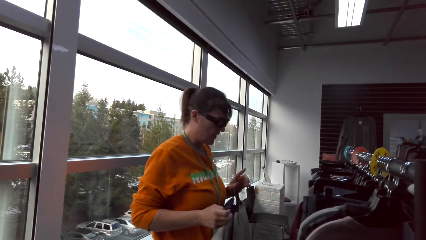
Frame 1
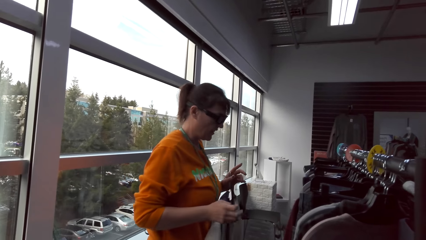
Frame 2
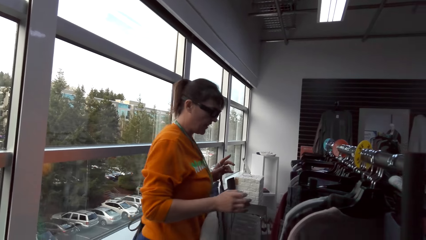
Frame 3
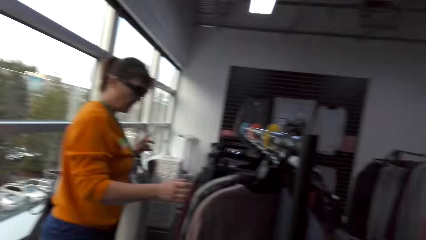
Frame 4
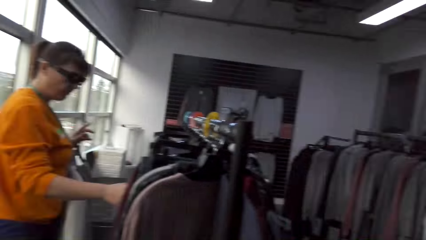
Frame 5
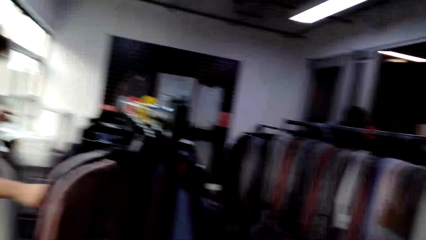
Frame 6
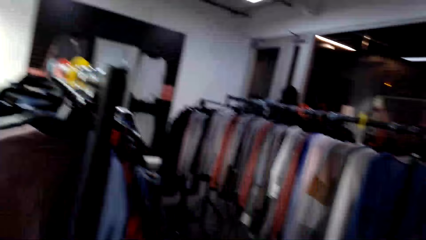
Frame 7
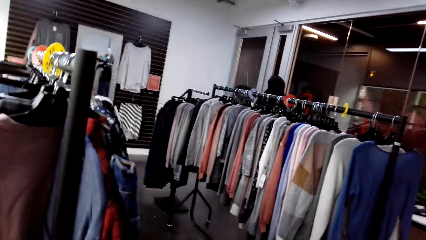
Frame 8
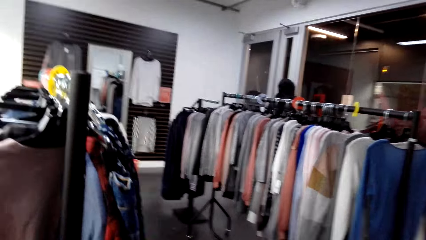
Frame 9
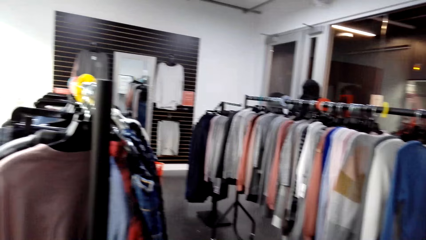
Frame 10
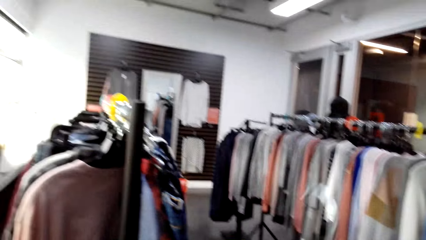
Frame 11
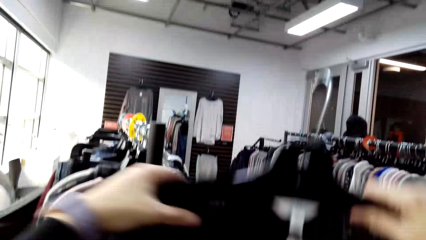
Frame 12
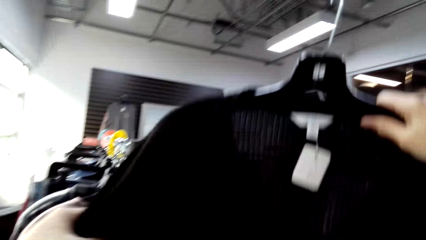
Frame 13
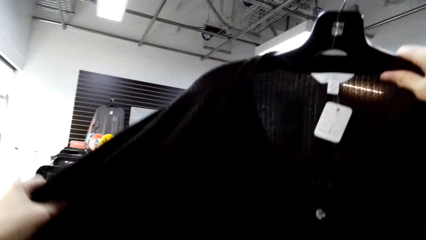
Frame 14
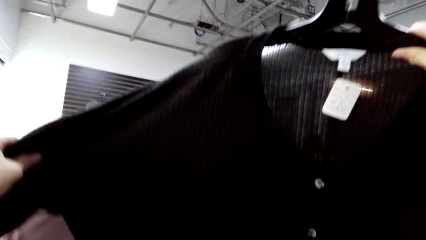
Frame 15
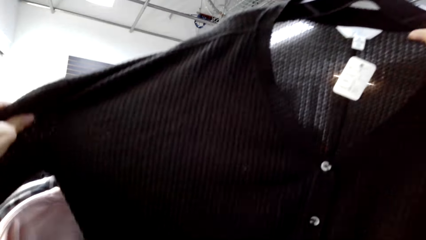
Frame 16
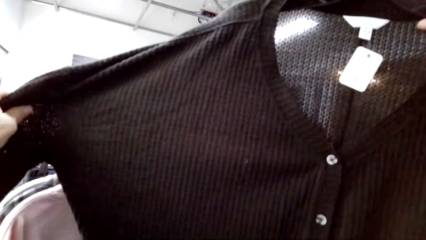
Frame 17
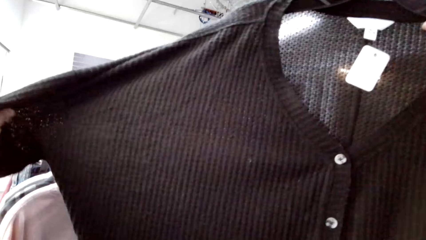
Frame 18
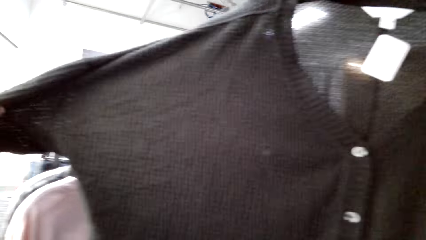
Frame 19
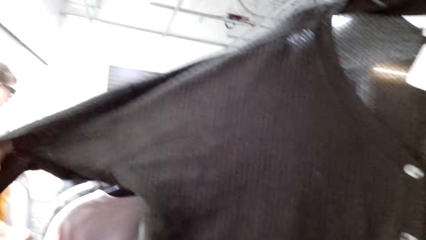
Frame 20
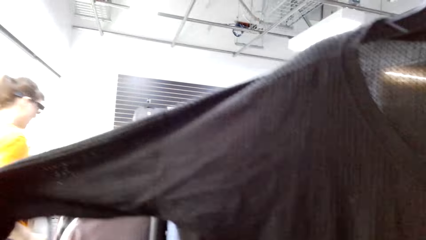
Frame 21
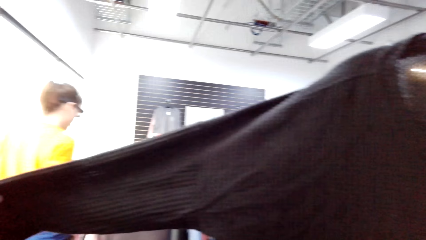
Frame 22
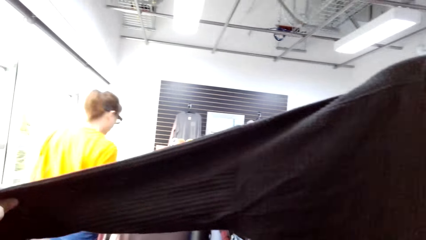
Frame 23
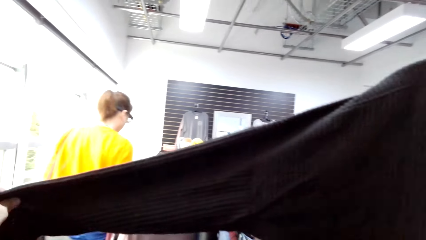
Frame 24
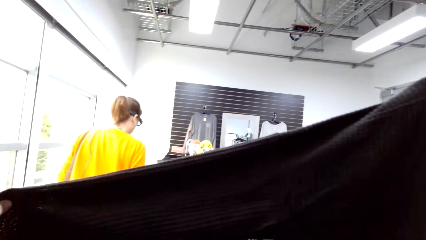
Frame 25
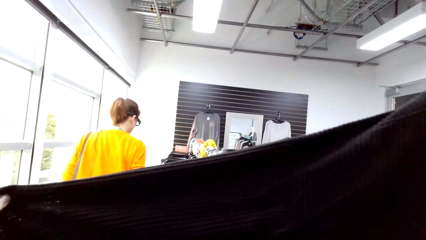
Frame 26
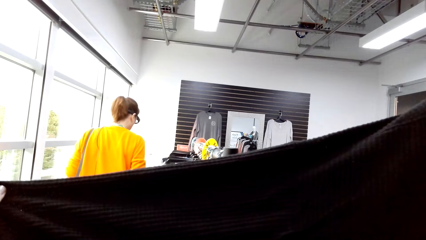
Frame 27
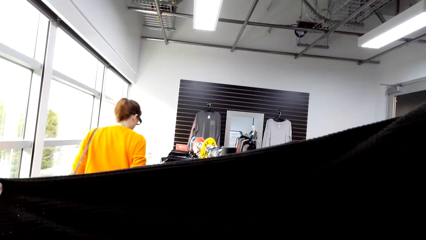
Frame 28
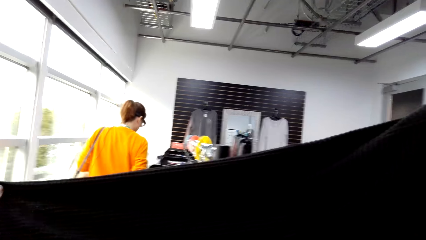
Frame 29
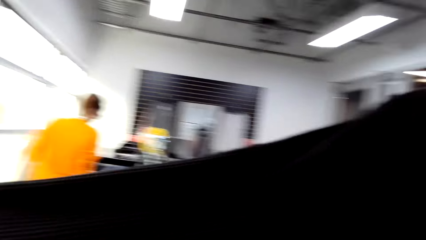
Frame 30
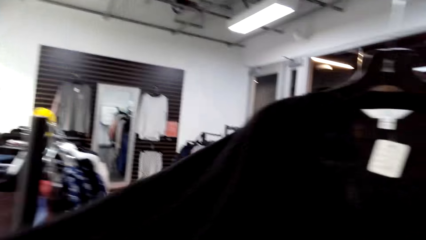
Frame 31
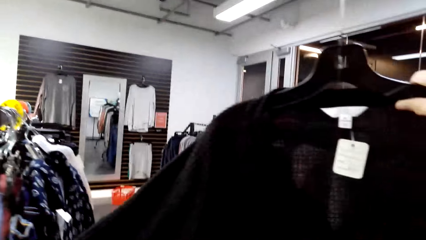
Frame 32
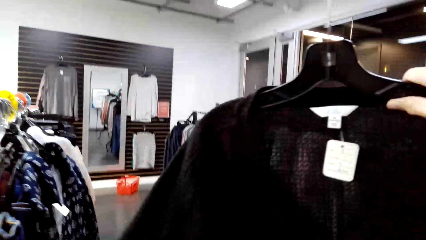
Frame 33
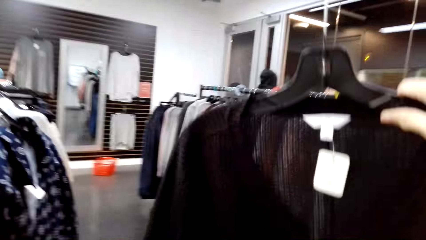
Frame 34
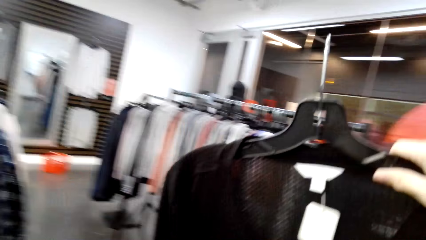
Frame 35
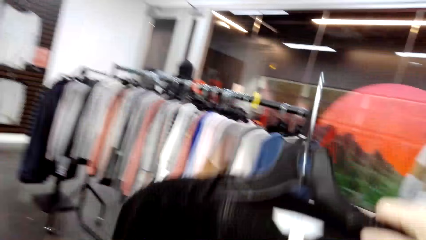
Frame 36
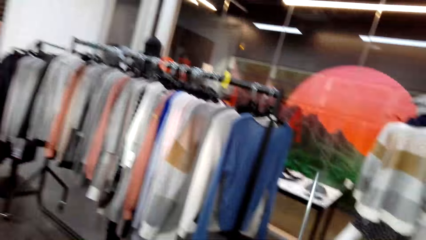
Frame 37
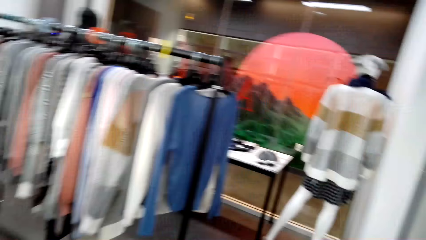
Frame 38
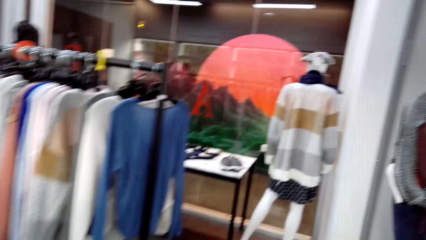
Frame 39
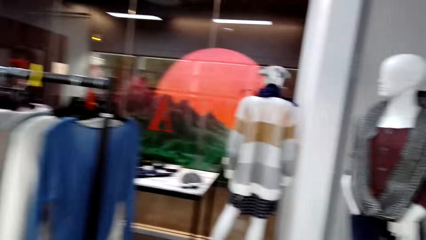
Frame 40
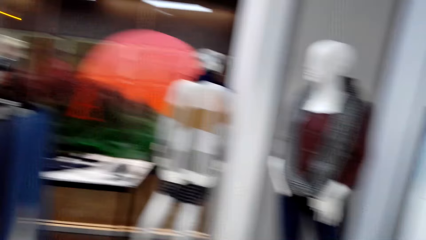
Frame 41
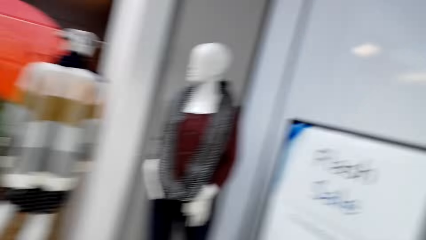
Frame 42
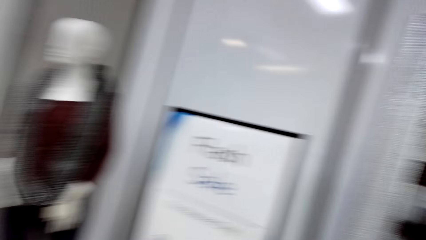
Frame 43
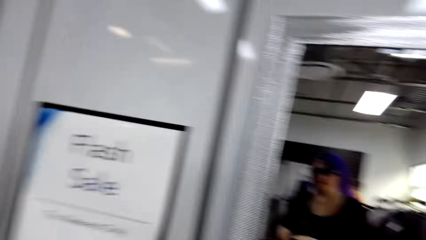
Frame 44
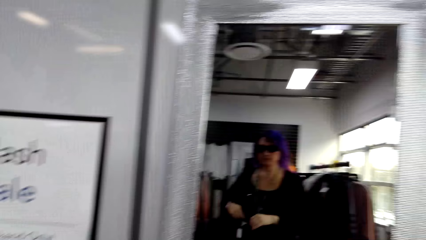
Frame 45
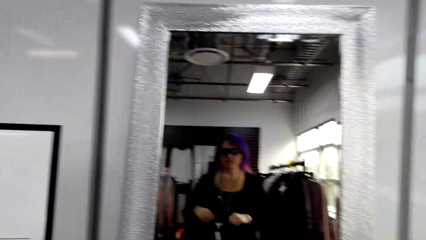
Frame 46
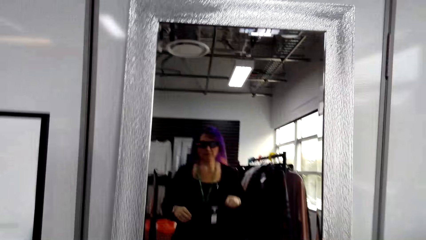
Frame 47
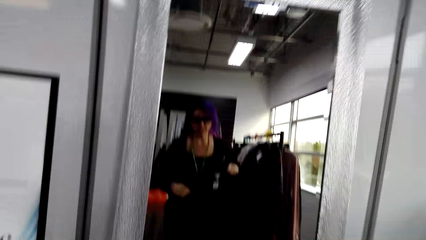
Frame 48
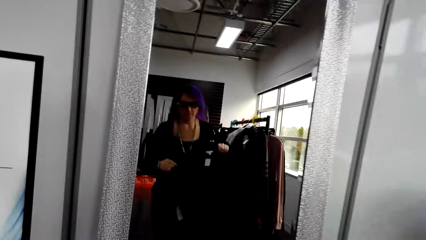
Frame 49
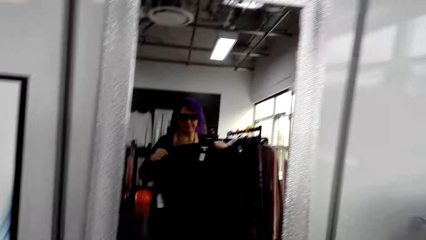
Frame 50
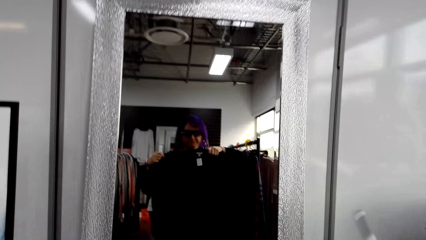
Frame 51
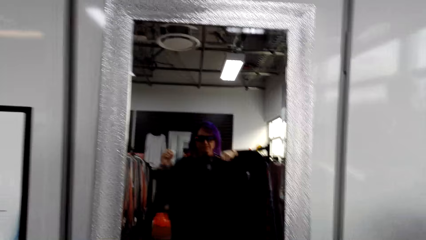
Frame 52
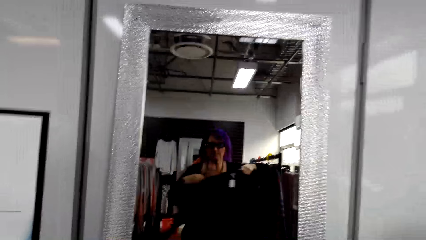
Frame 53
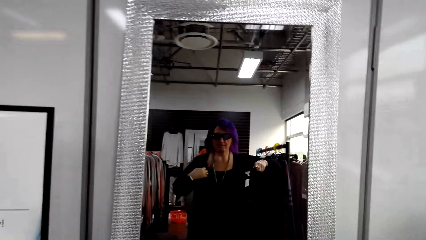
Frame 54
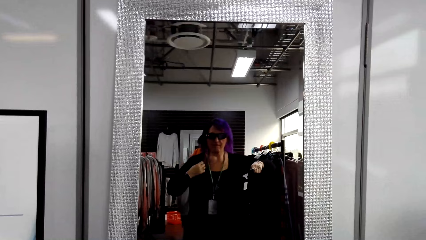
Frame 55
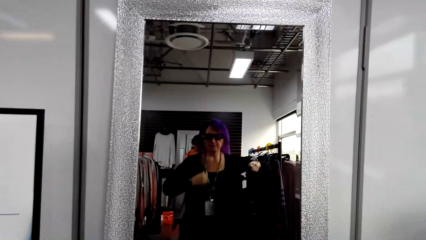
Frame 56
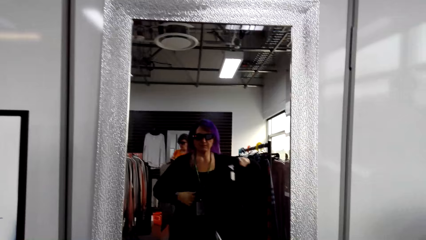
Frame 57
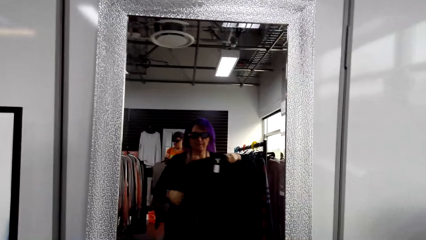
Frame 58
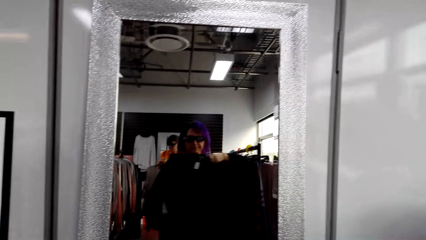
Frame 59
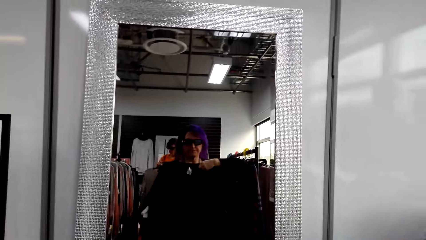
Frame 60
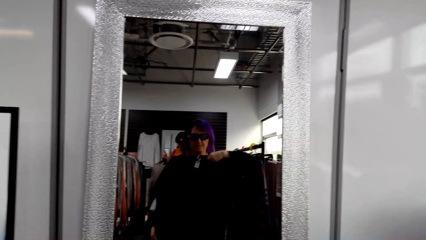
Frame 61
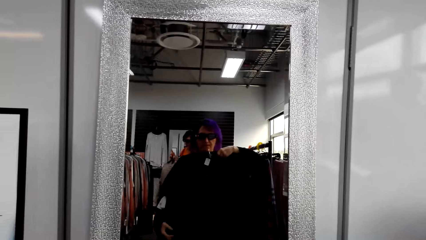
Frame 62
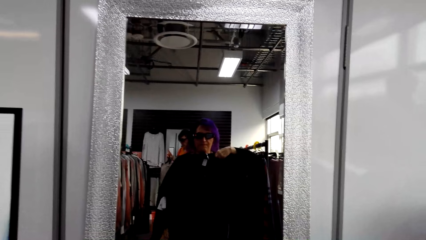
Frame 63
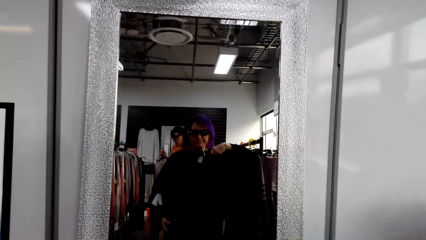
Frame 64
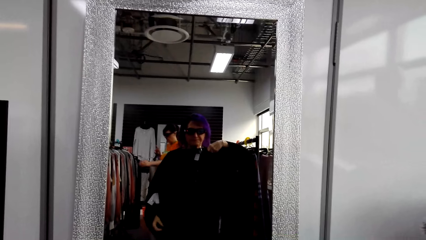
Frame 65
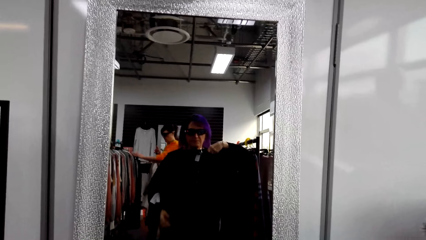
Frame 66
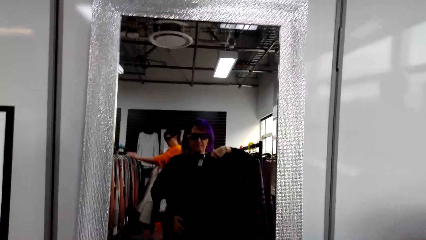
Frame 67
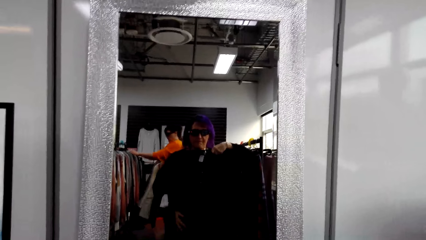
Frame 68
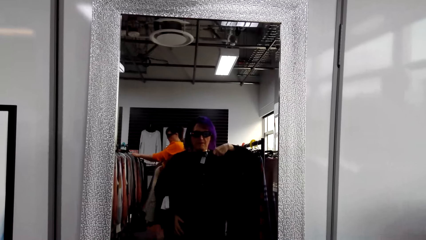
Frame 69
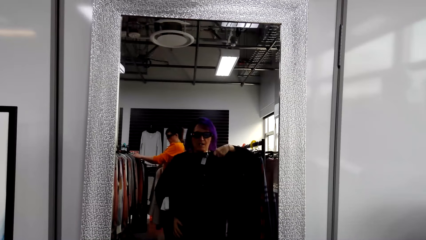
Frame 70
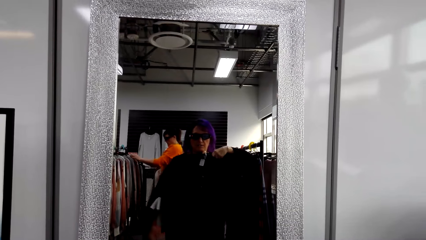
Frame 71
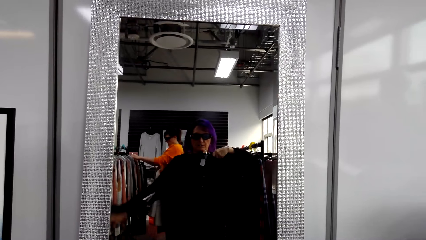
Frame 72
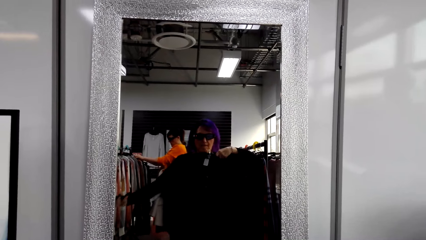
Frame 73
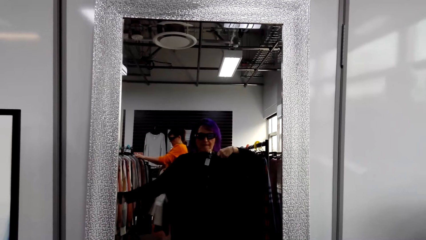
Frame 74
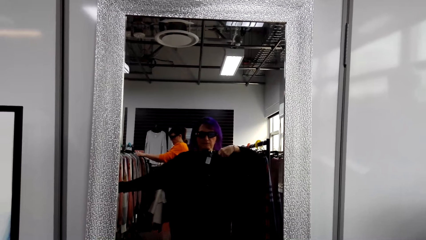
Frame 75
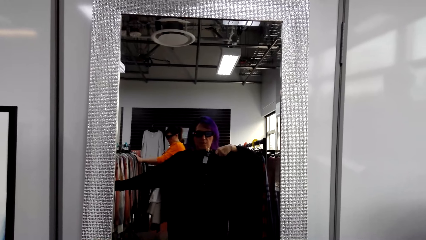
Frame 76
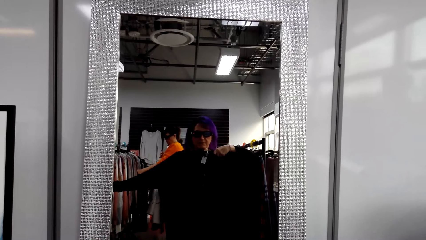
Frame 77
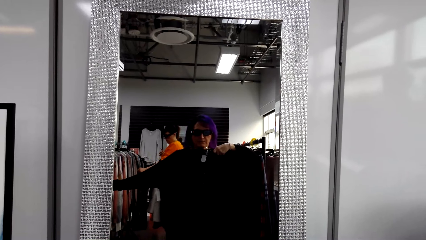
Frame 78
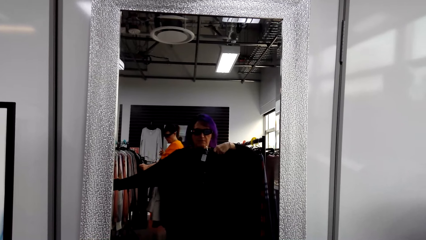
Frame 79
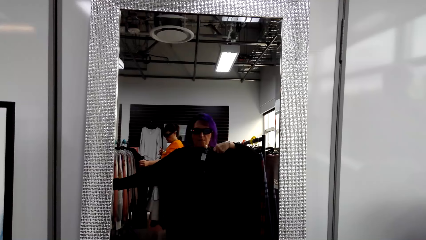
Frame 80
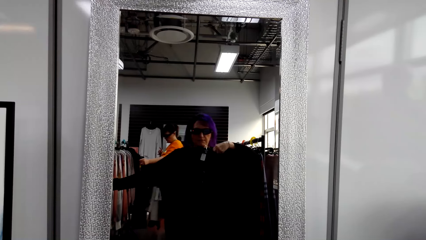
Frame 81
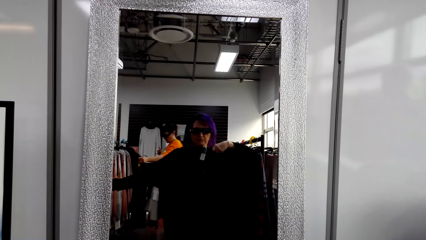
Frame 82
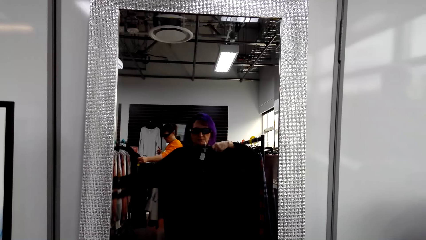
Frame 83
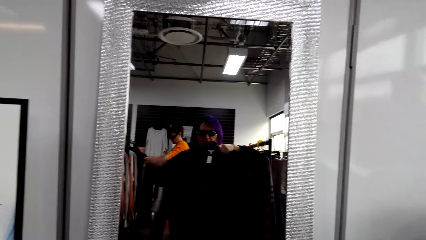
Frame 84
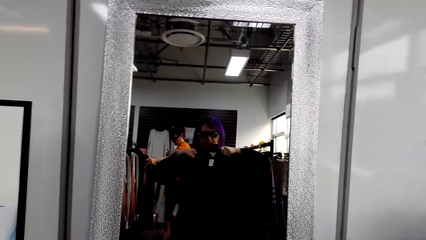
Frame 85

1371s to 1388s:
The camera wearer views the black sweater. They lift up the sweater tops. A woman walks around in the clothes shop. The camera wearer turns towards a mirror. They view the black sweater. They try the clothes.
